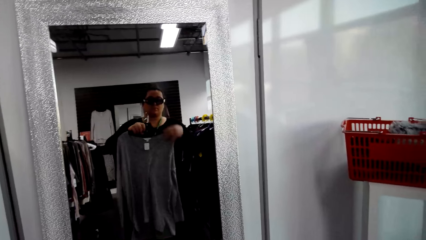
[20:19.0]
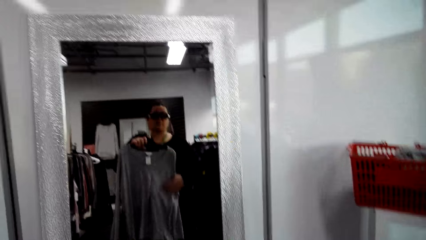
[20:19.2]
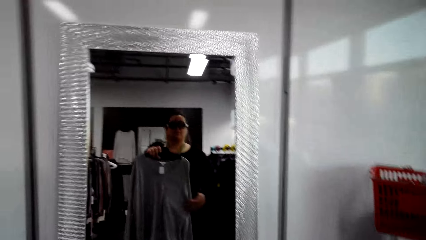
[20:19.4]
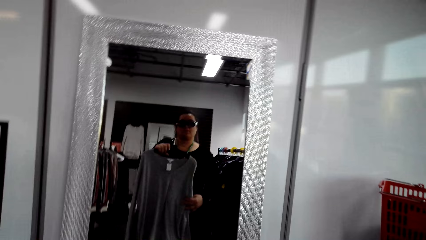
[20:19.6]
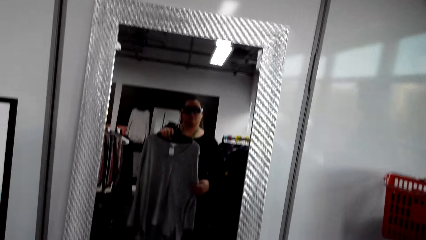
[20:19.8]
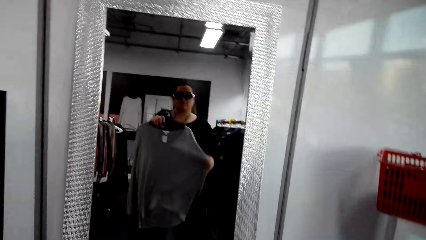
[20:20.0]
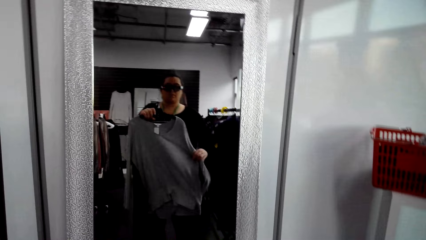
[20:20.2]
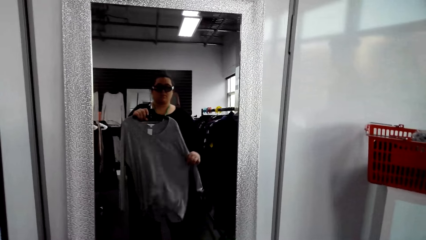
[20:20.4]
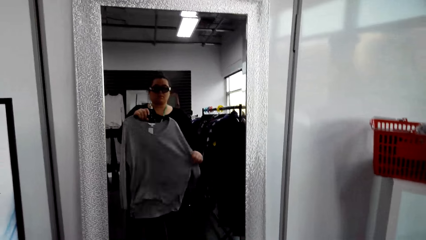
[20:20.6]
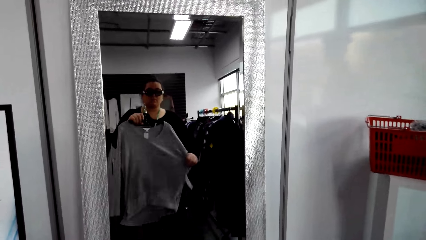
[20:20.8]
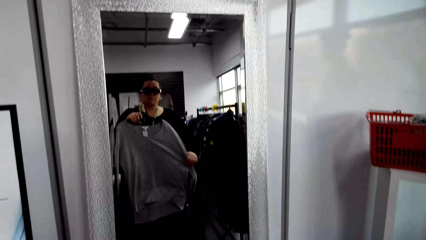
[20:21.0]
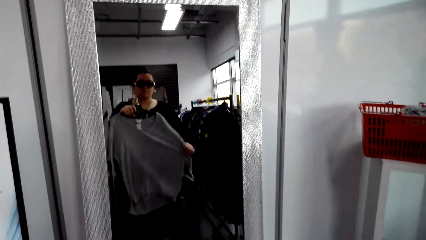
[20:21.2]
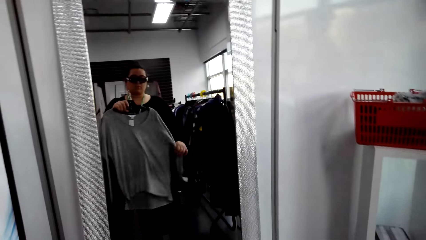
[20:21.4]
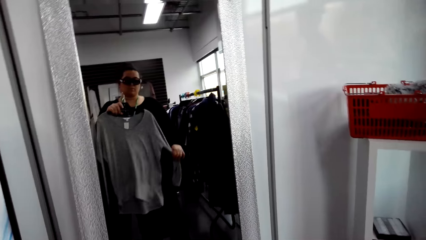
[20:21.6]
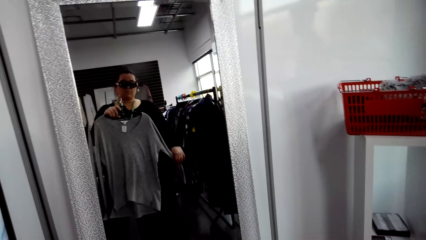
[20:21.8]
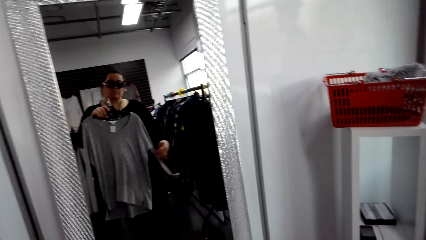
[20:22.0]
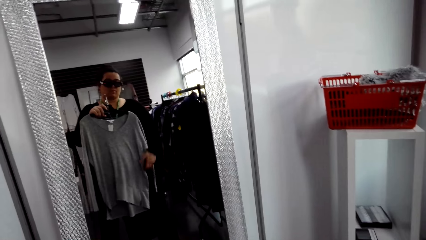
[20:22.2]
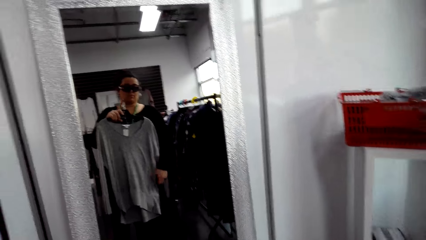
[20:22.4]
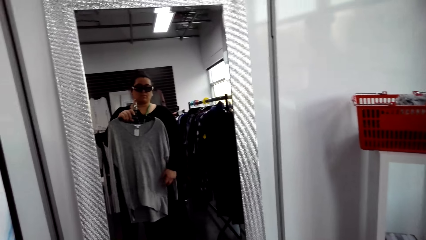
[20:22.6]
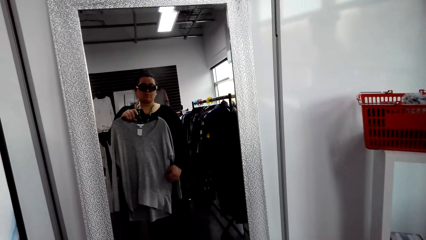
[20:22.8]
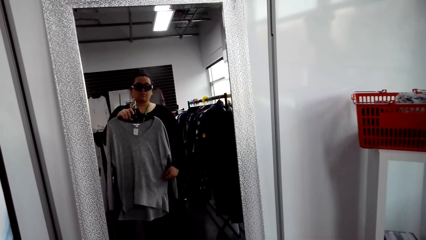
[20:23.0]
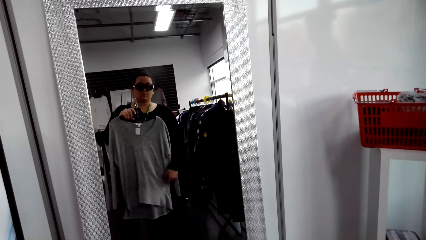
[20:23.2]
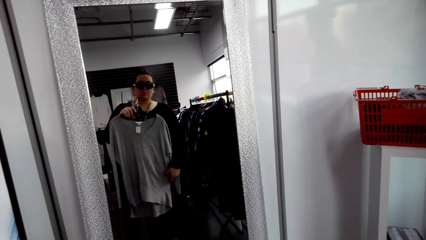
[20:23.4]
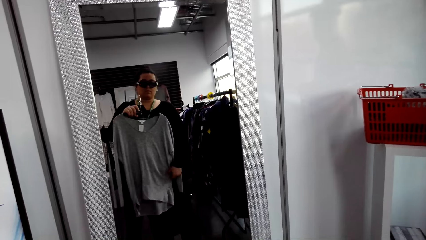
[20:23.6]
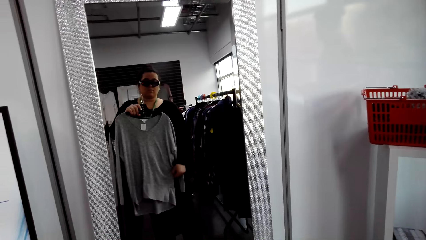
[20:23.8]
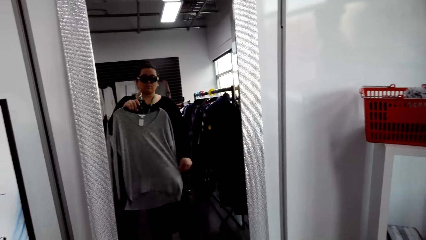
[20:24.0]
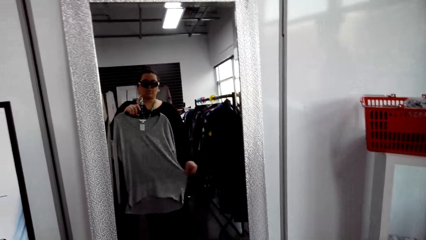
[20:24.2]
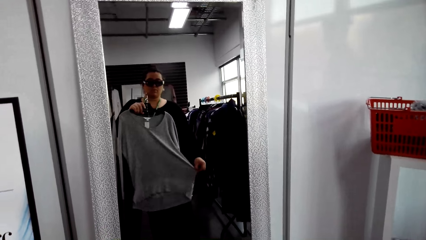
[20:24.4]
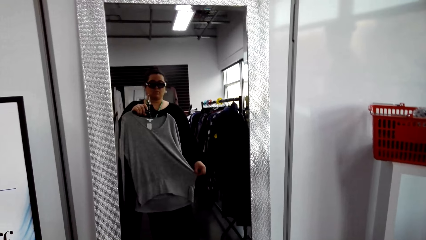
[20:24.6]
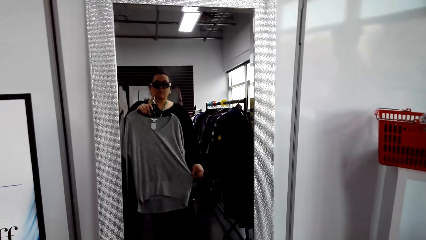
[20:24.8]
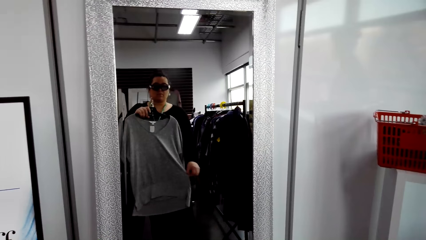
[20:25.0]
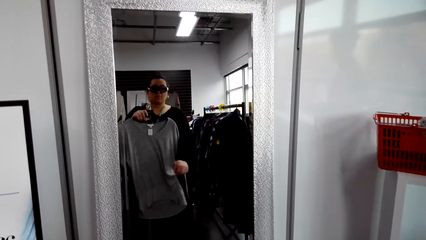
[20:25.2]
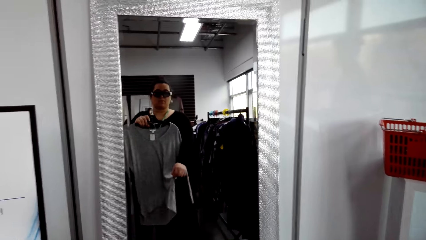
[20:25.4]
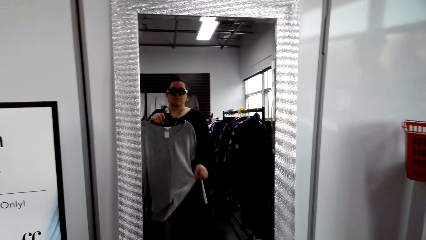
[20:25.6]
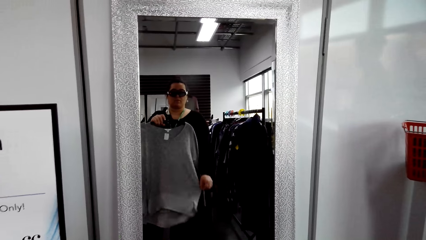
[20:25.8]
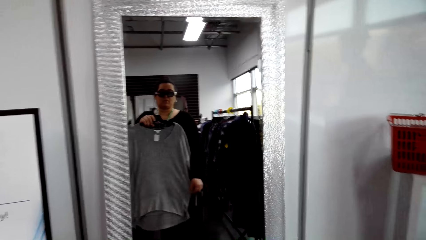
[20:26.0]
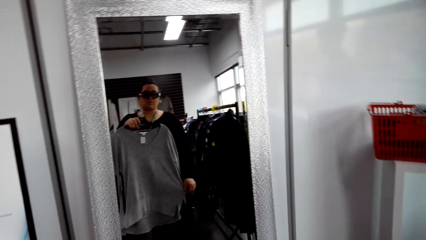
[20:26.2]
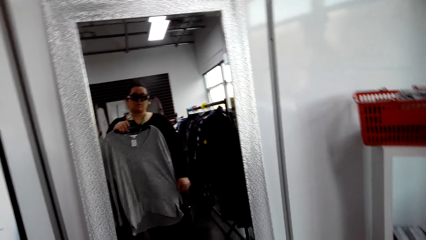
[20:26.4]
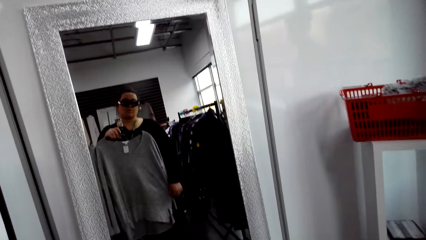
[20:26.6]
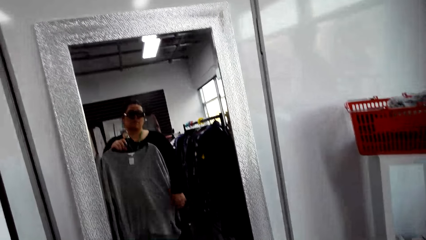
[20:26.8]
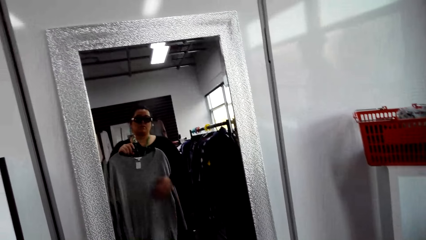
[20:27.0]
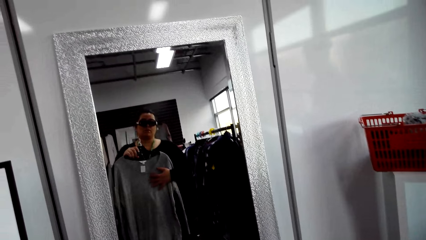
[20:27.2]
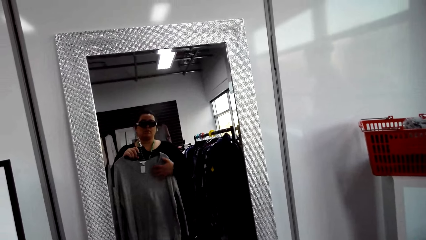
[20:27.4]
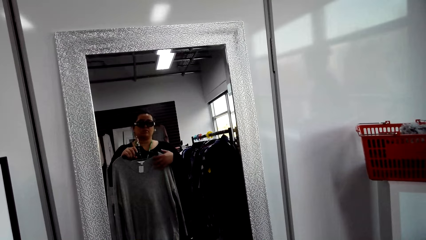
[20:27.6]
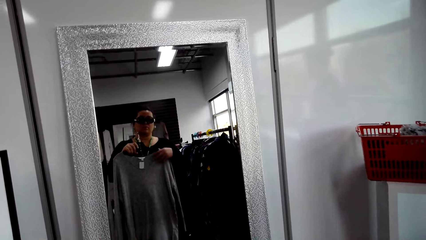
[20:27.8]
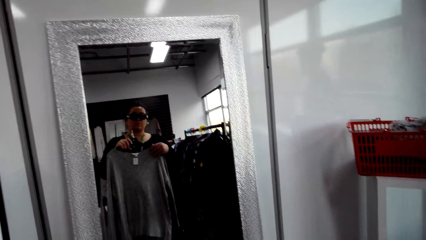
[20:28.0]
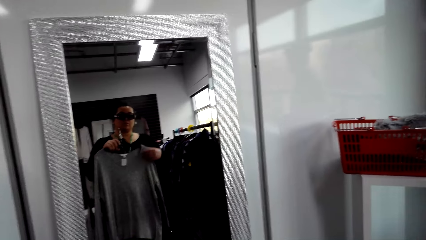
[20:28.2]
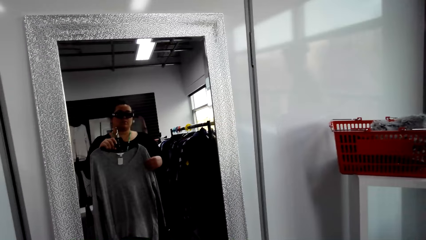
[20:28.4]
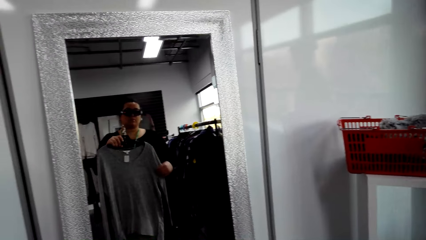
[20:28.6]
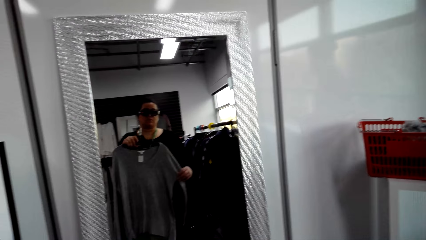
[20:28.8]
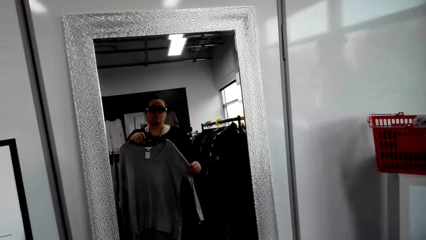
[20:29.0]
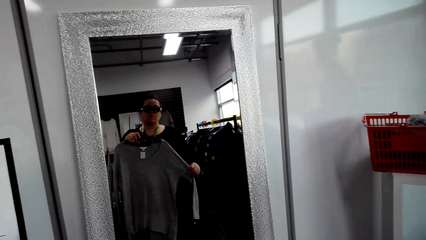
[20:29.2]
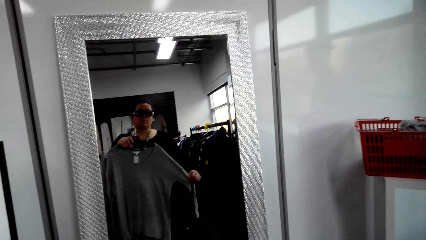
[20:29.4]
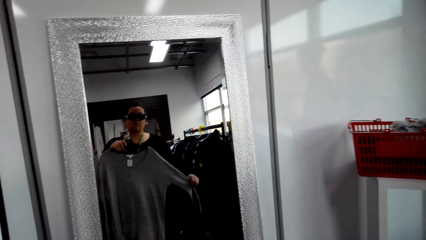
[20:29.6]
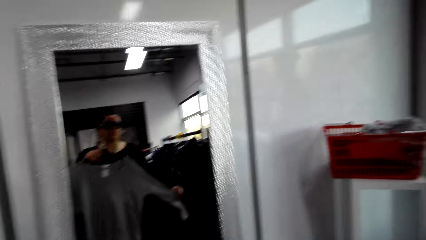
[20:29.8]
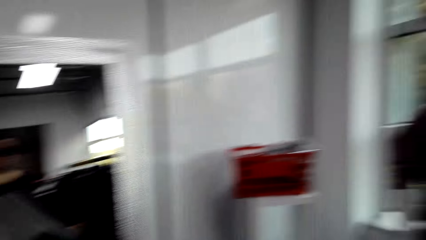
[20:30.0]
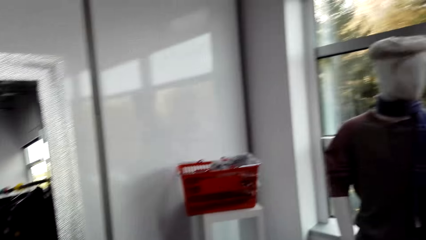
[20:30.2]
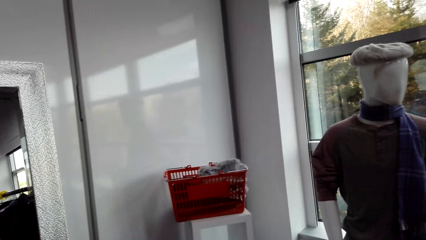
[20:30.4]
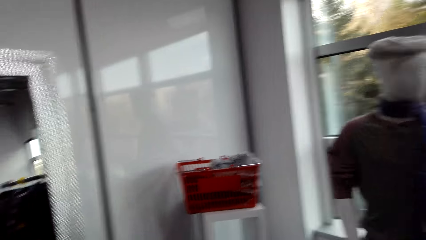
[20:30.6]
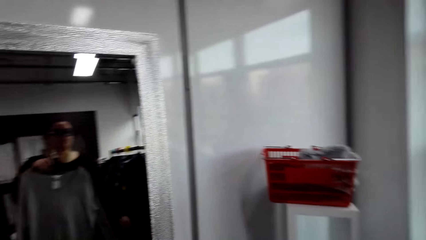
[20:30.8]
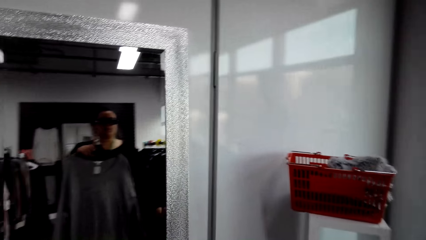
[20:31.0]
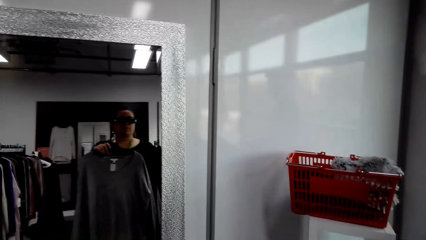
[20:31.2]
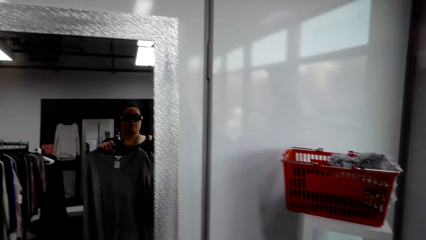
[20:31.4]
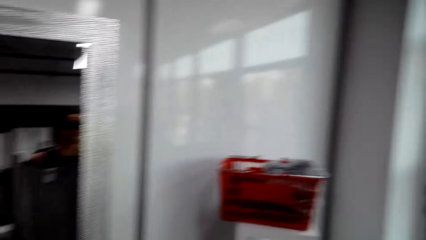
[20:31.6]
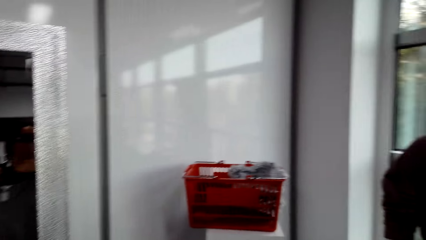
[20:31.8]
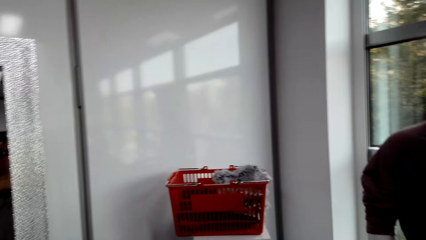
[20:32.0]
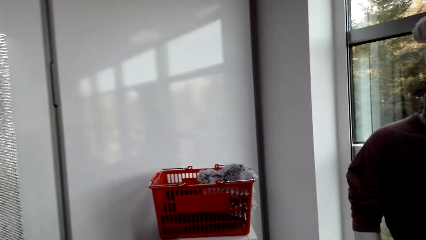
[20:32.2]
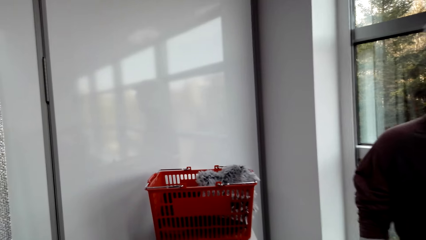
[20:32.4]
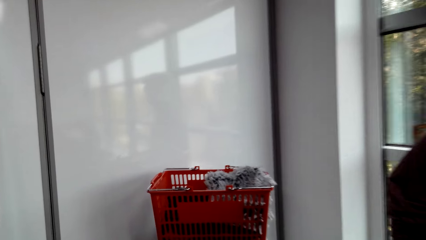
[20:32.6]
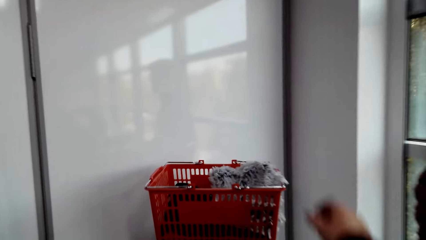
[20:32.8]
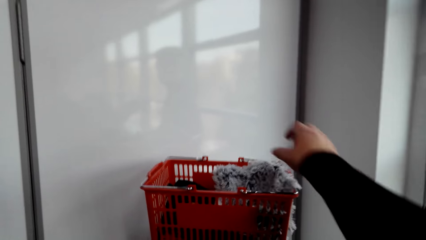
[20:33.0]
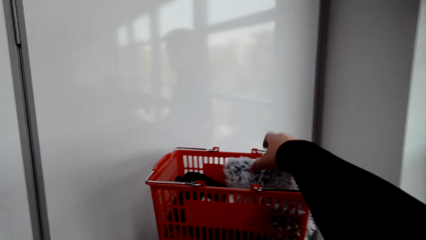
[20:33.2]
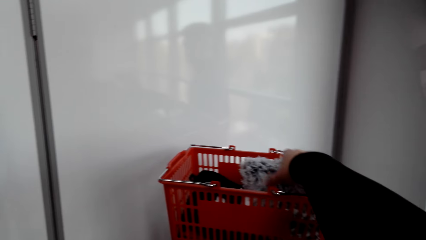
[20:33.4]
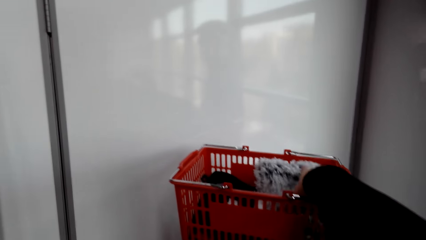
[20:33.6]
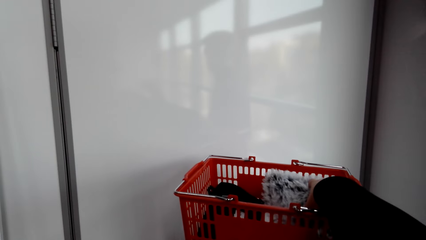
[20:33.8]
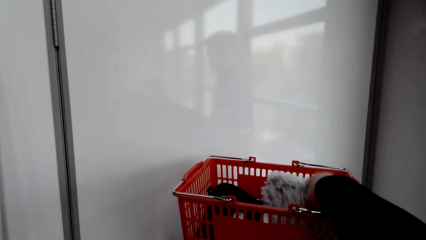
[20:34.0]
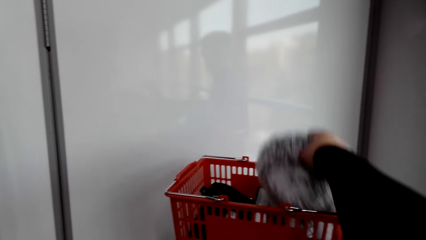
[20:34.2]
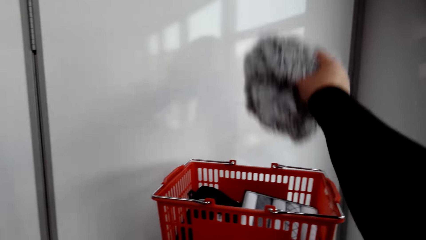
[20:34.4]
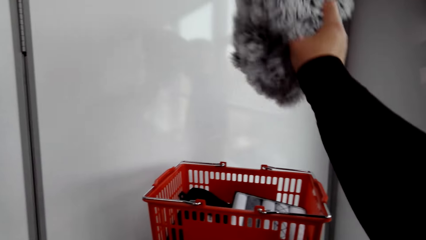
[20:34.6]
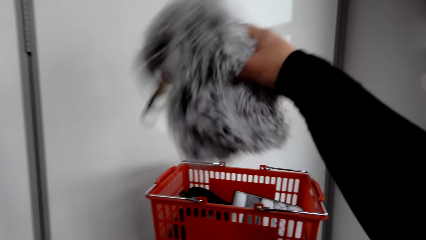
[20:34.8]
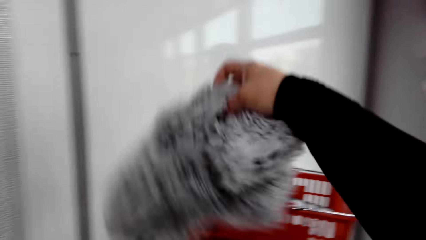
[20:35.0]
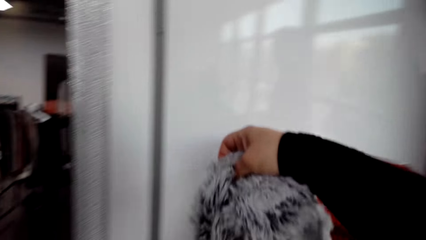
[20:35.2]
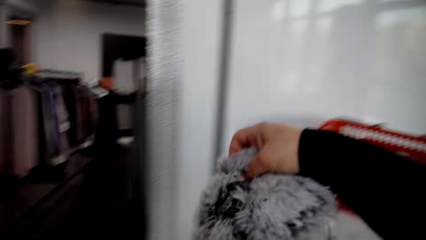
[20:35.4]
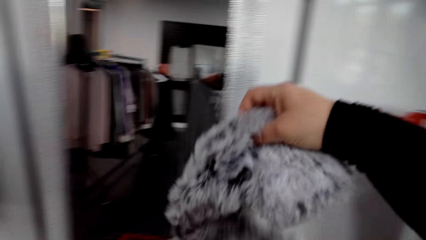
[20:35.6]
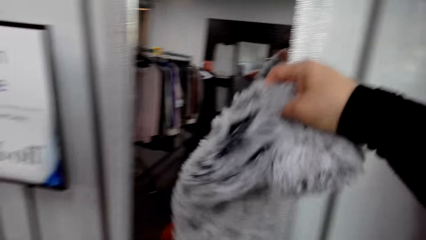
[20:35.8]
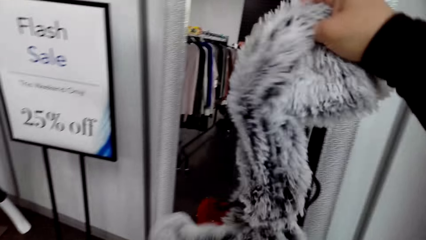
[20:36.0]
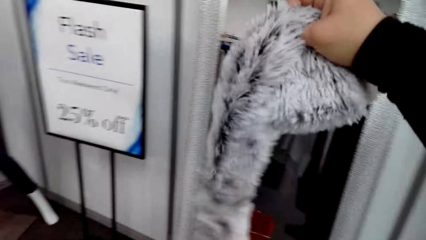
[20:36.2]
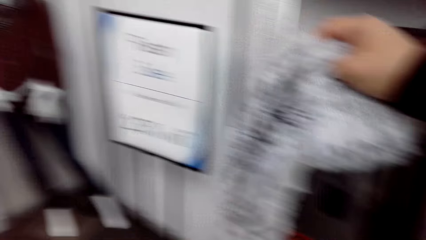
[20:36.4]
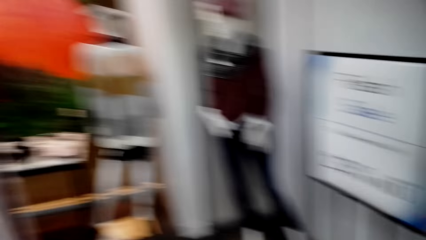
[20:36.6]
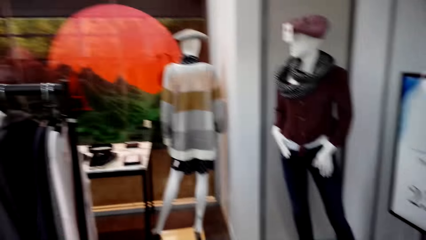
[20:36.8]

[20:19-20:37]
The camera wearer stretches the cloth. They touch the scarf. They pick clothes from the shopping basket.
